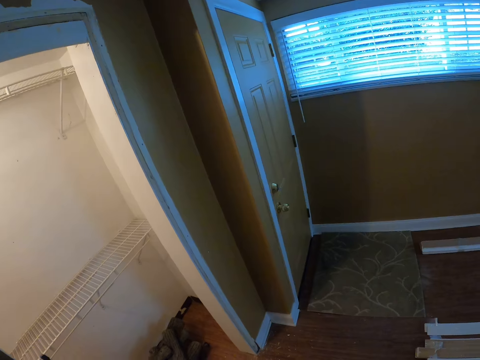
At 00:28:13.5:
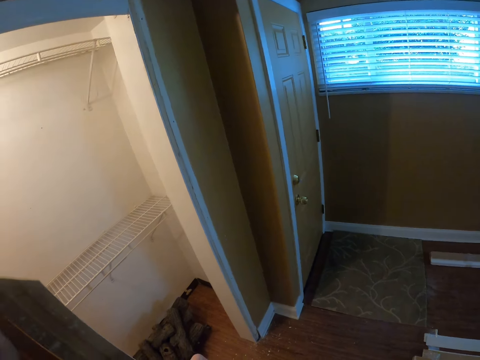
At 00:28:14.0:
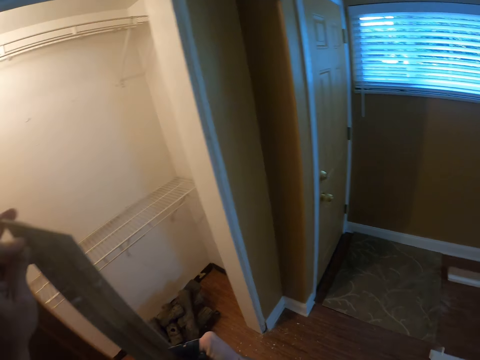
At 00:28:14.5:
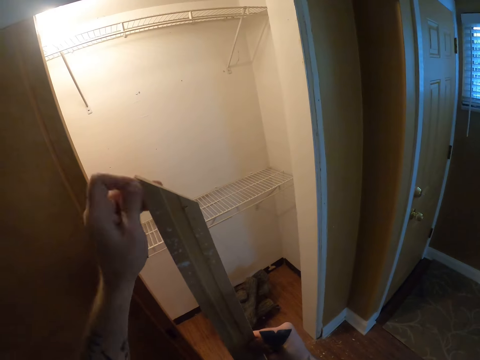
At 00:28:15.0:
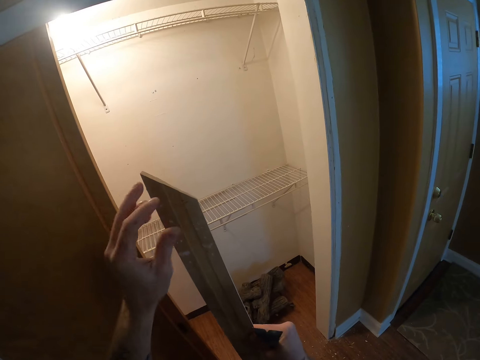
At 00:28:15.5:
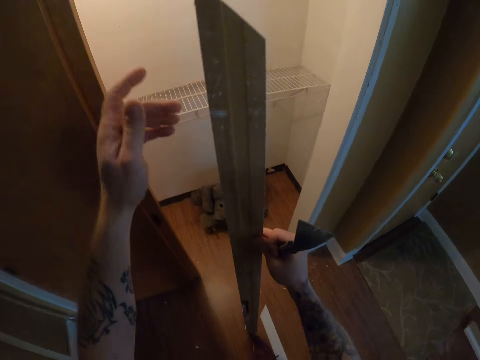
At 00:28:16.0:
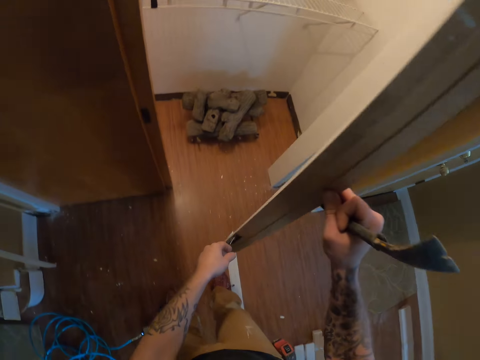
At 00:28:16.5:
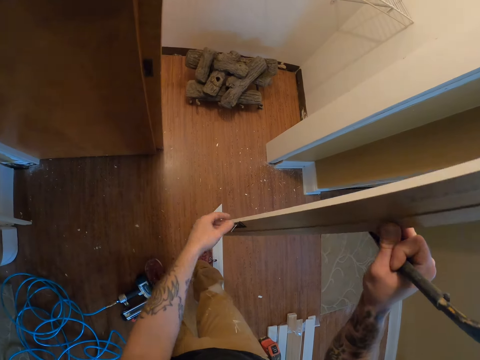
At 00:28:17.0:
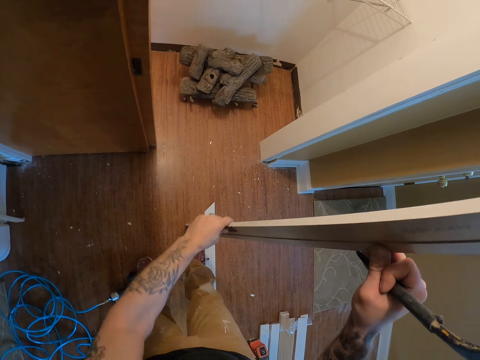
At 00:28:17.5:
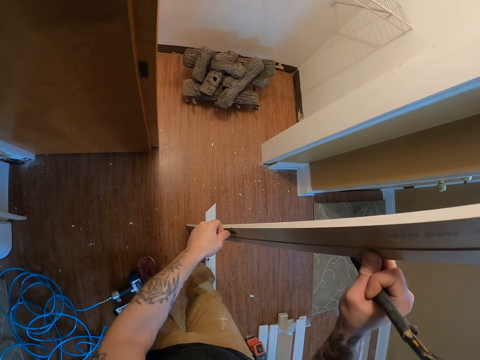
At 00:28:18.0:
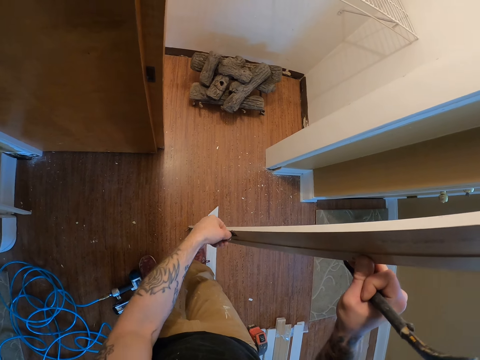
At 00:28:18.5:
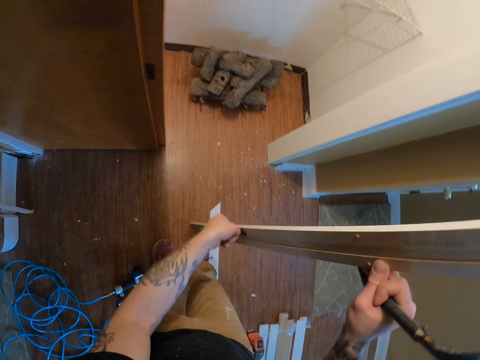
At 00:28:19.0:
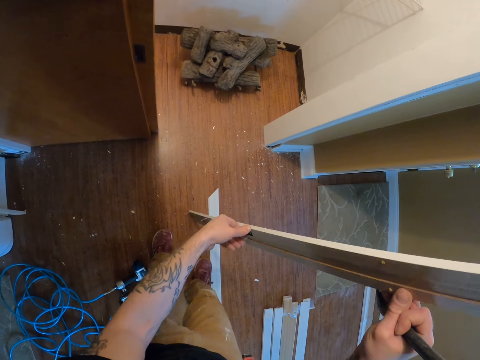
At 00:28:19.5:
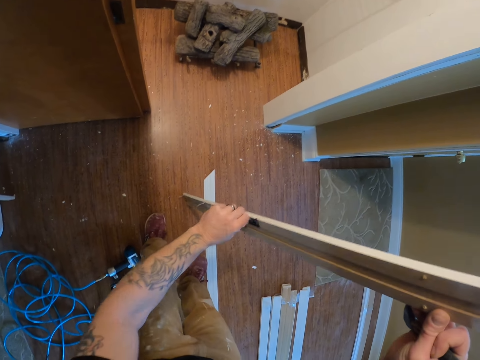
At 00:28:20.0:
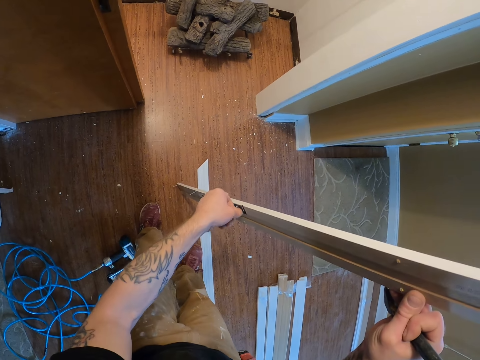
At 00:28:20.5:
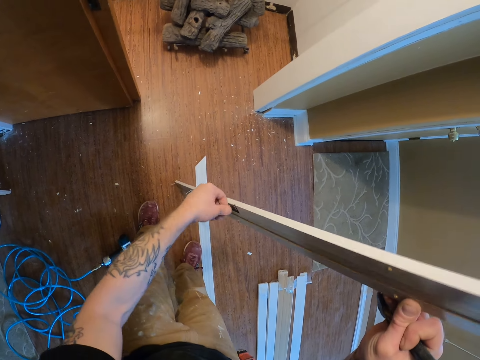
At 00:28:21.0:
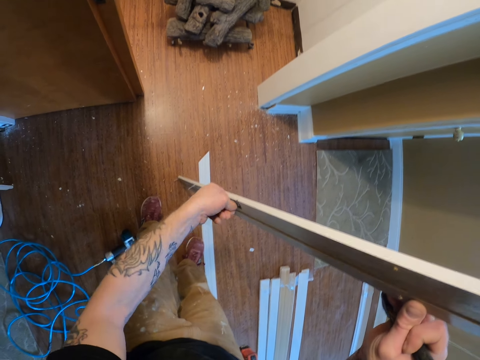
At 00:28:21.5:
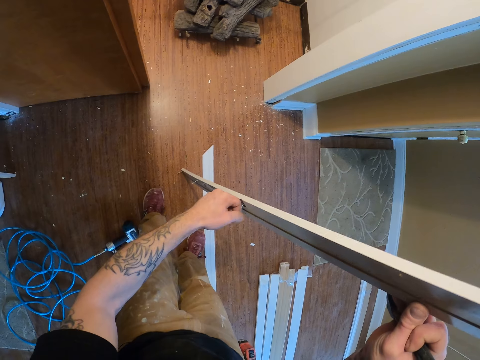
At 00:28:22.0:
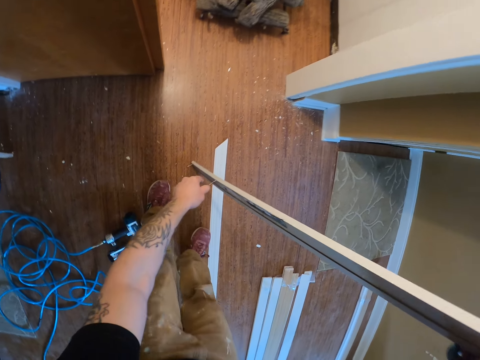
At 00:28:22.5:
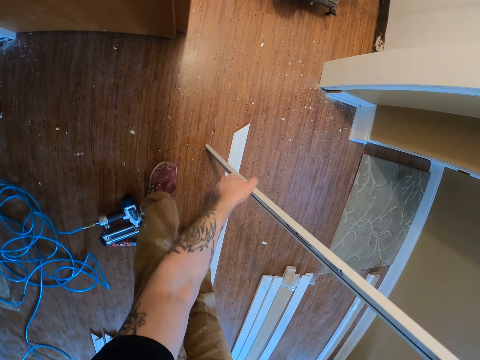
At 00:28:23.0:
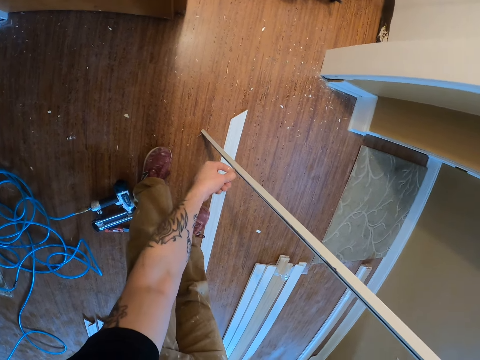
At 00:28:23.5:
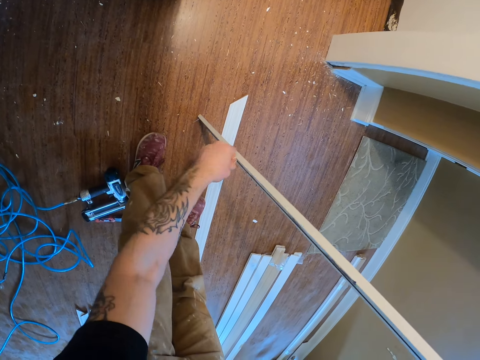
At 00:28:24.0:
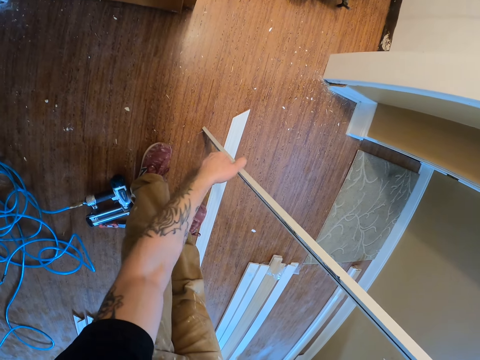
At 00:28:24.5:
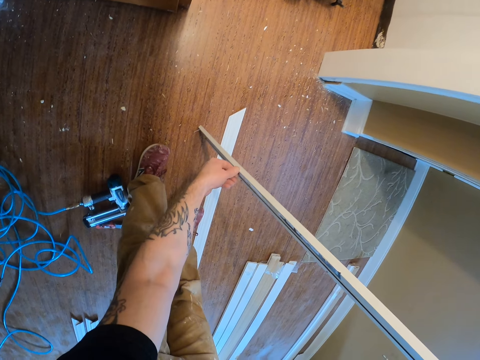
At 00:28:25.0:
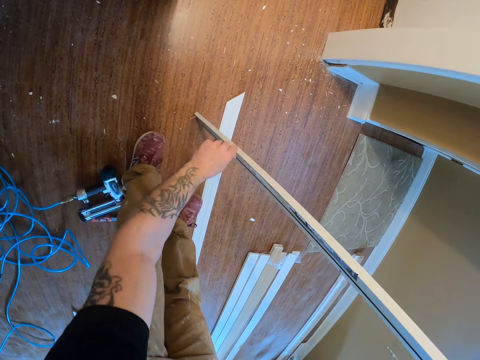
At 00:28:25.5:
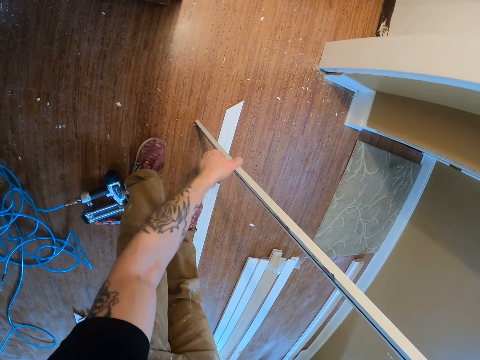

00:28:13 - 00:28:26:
The camera wearer removes the nail on the door jamb. They look around. They drop the nail on the floor. They remove the nail on the door jamb.

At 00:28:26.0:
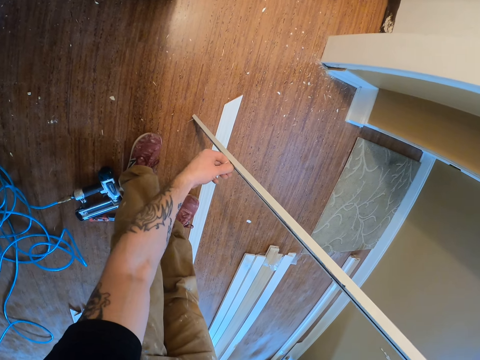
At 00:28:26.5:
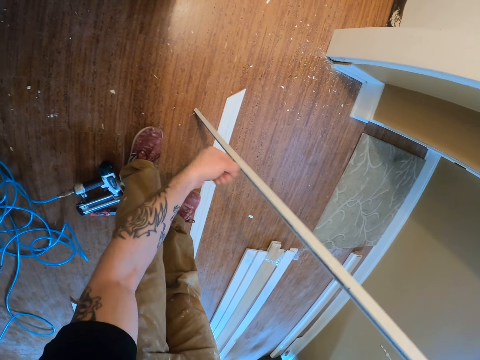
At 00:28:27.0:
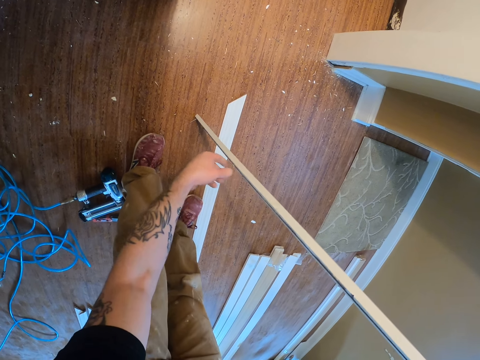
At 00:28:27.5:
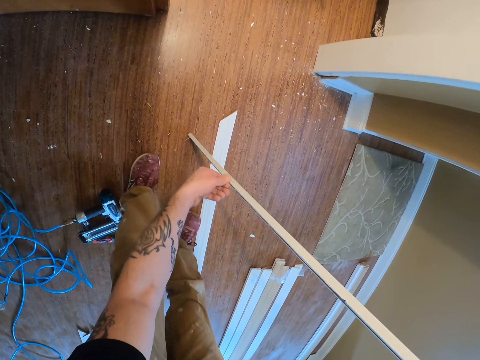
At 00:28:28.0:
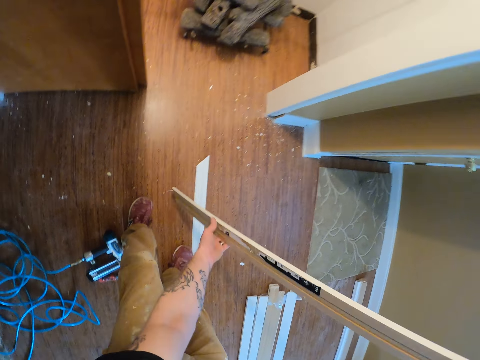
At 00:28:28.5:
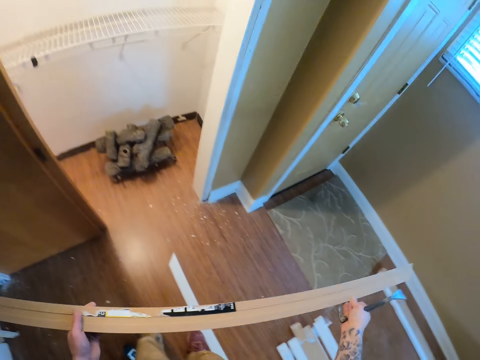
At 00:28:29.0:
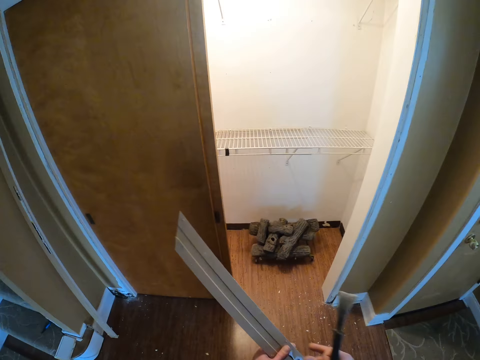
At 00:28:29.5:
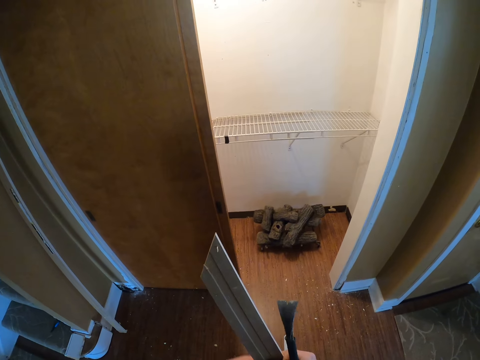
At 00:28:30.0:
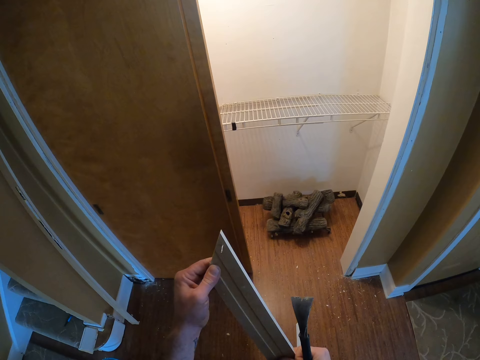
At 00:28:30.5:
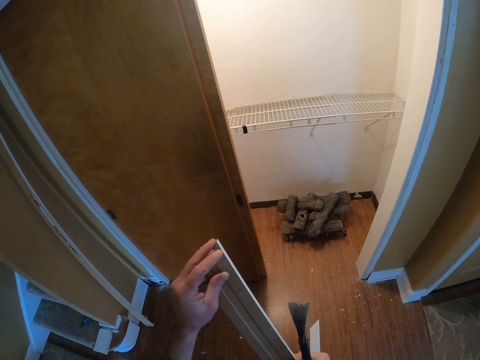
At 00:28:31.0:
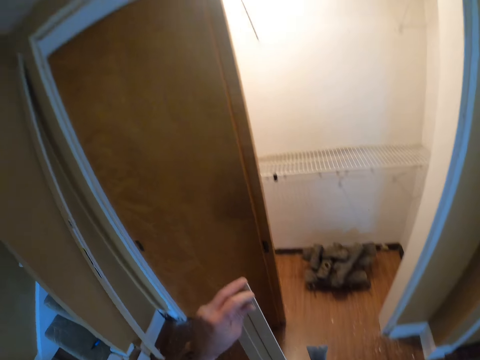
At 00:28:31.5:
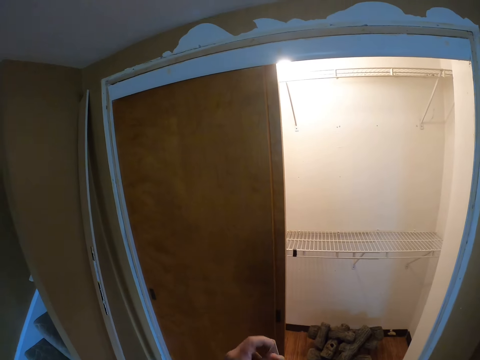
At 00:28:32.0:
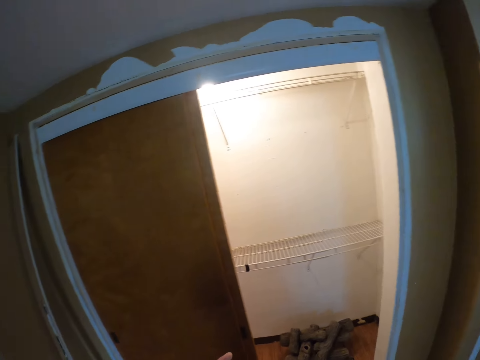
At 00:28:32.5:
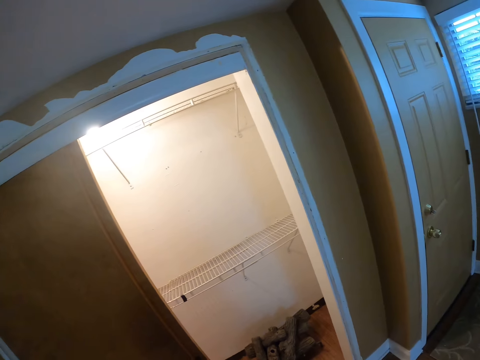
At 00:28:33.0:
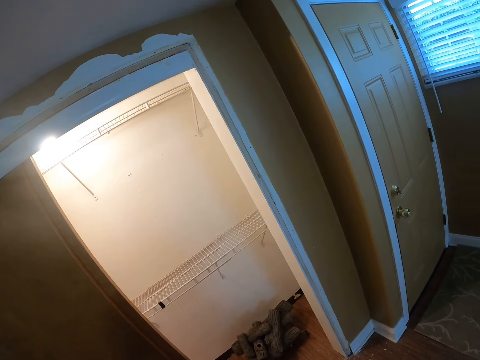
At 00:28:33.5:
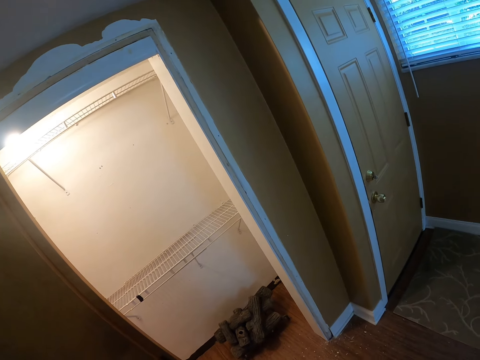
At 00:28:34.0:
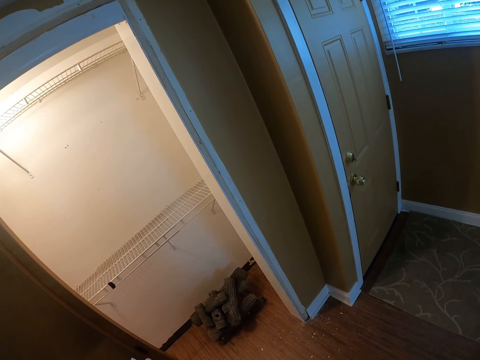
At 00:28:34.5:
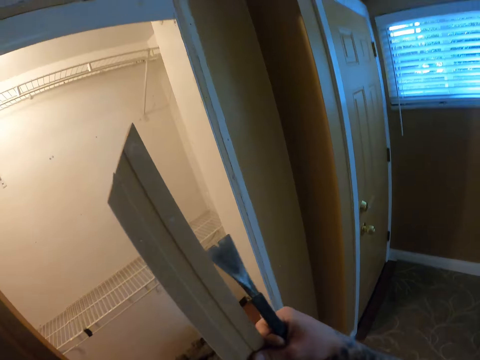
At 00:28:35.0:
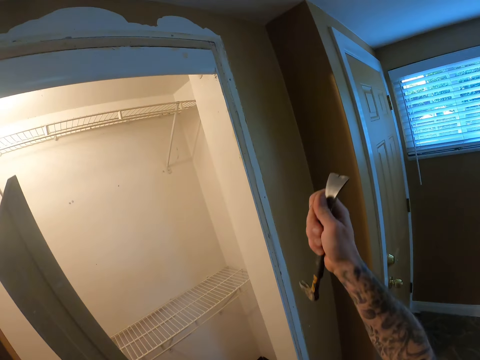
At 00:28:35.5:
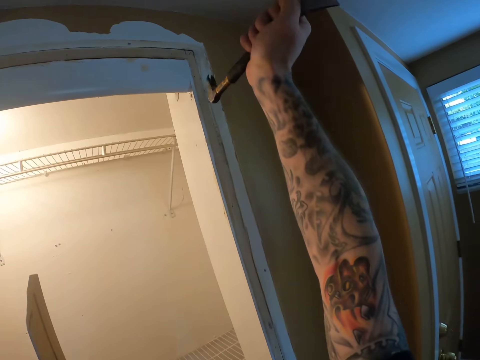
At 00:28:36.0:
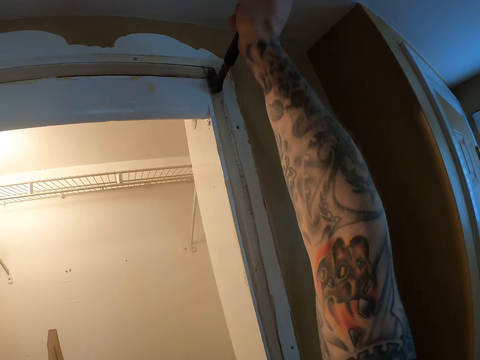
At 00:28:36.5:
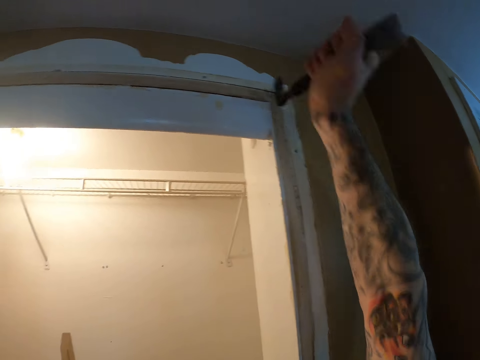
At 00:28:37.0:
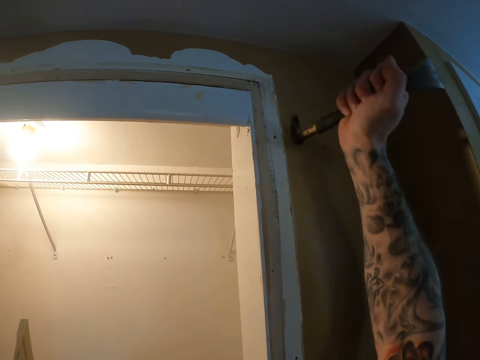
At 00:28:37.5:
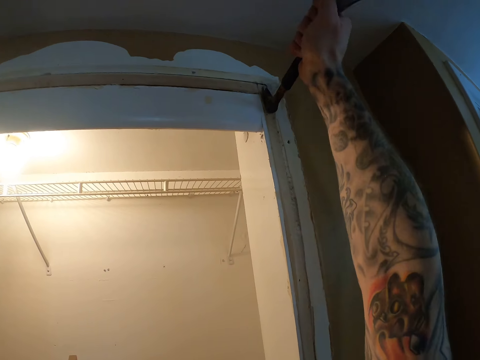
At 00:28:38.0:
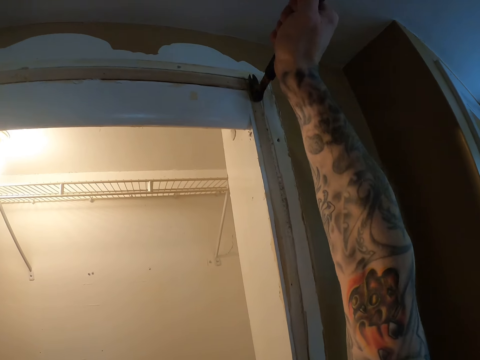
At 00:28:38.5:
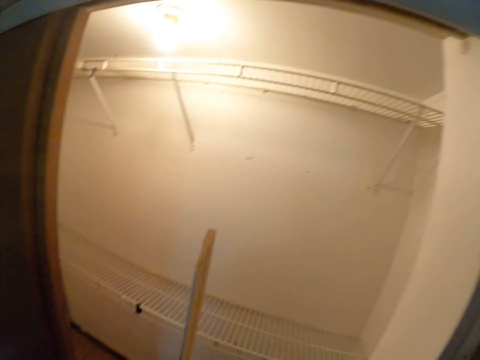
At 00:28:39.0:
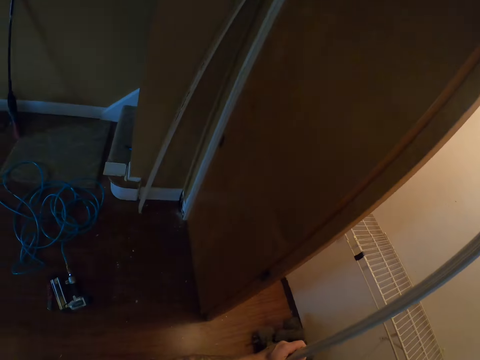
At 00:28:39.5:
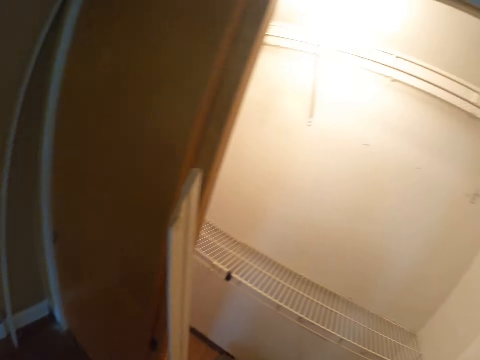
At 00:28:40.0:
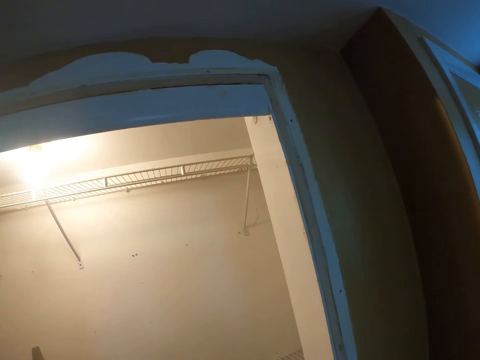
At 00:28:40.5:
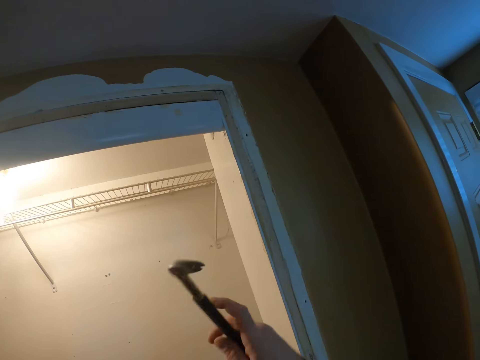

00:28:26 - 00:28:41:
The camera wearer takes the door jamb. They remove the nail on the door jamb. They look around. They remove the nail. They look around.
